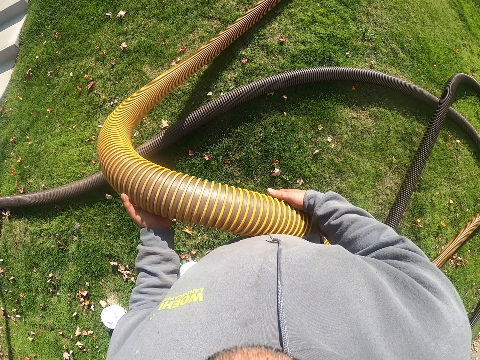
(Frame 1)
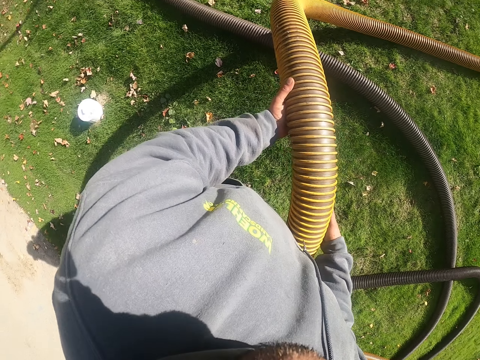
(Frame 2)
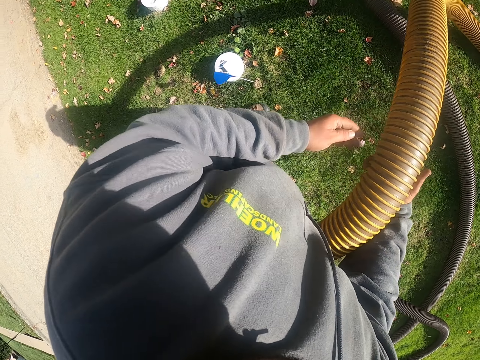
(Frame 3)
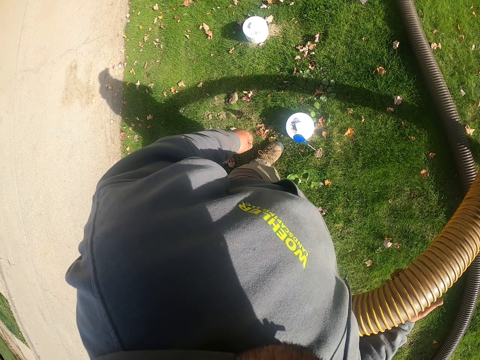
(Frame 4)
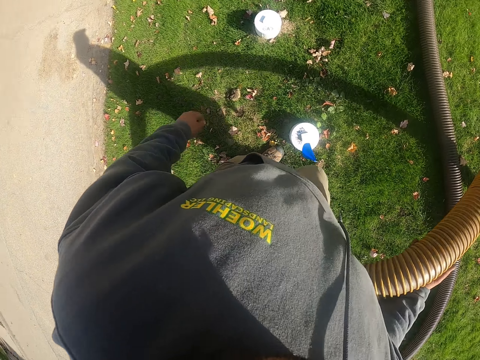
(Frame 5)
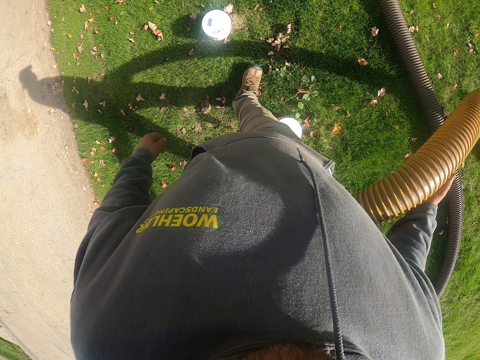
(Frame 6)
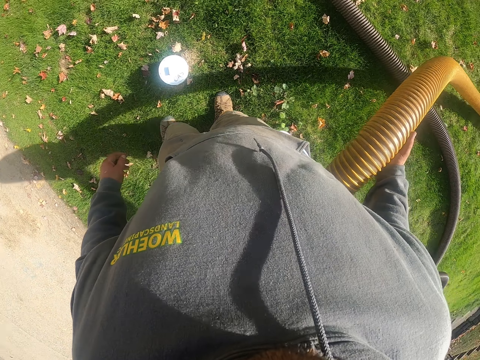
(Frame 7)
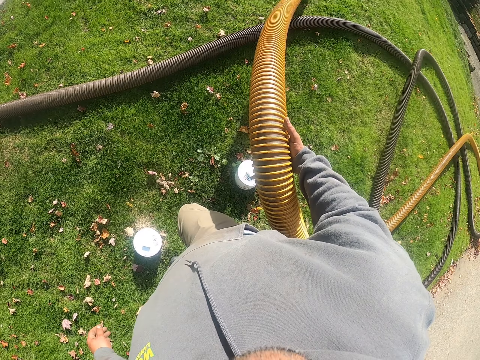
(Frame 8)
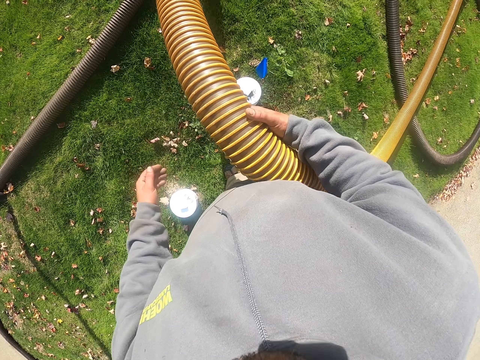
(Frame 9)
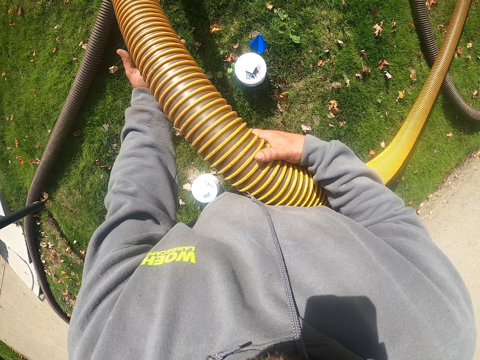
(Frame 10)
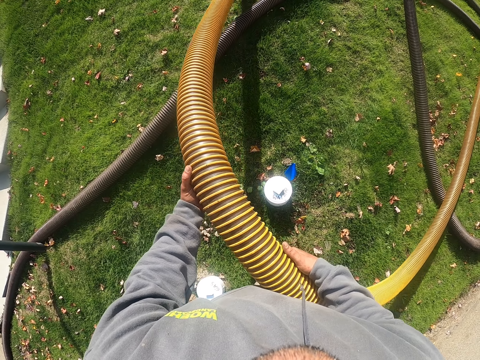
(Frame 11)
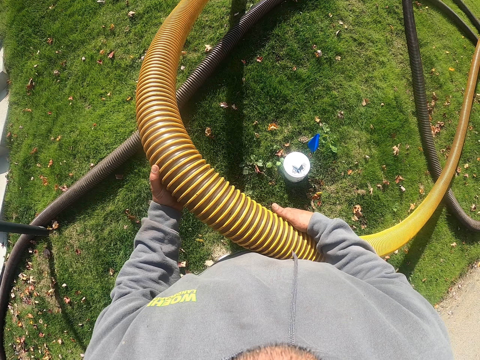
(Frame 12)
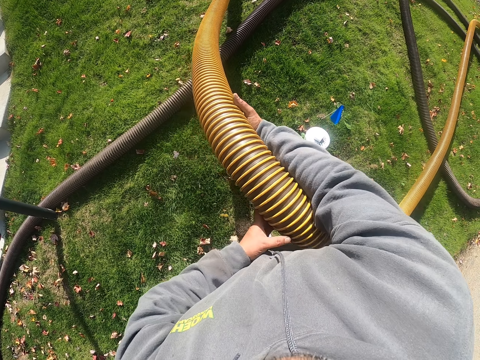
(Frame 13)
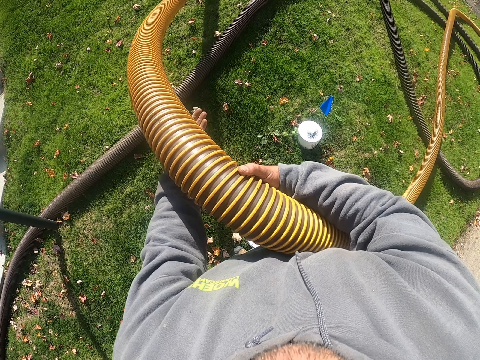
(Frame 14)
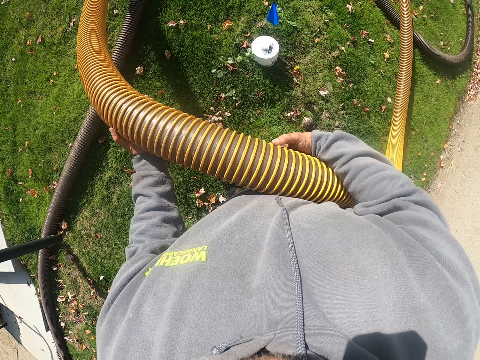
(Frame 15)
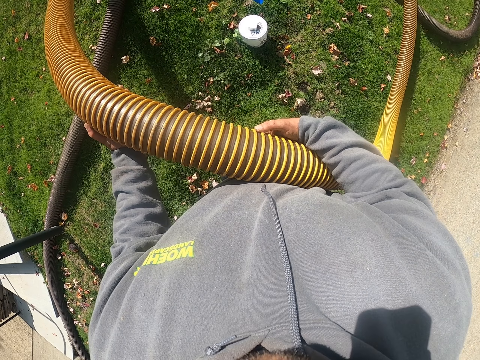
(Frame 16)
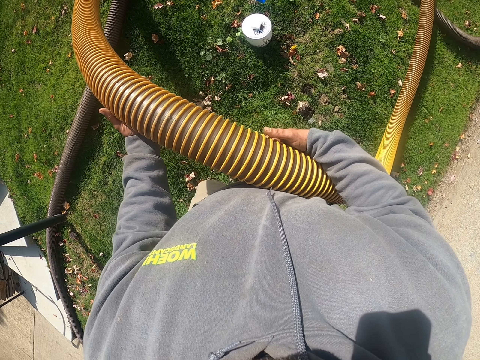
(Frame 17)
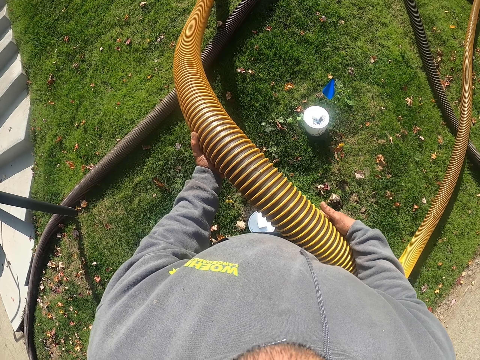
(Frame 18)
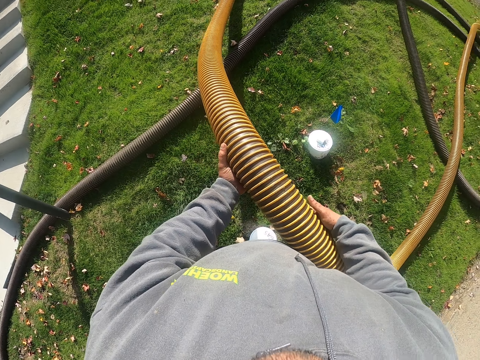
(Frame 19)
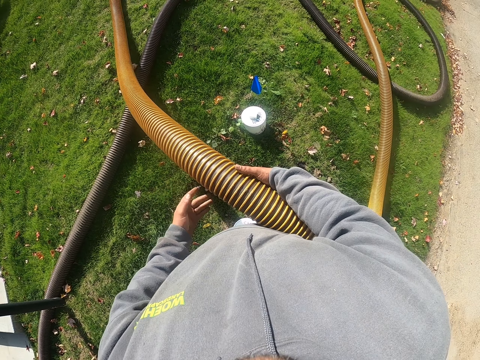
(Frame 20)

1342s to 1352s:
The camera wearer walks around the compound. They hold the pipe with the right hand. They pull the pipe.

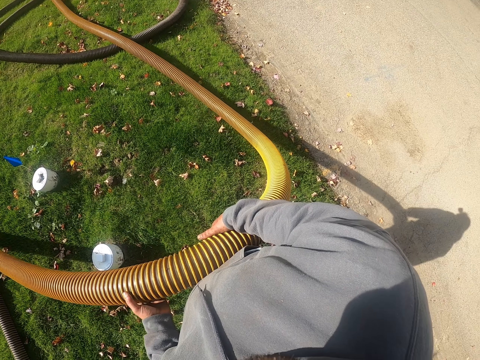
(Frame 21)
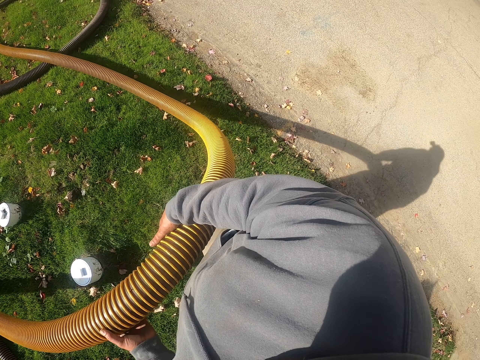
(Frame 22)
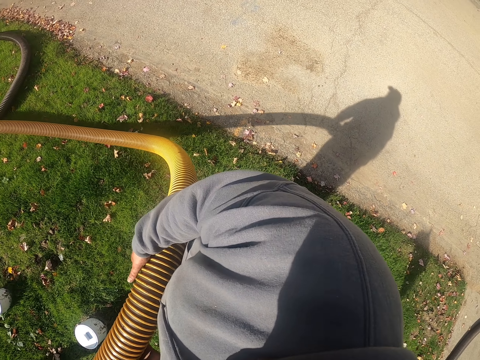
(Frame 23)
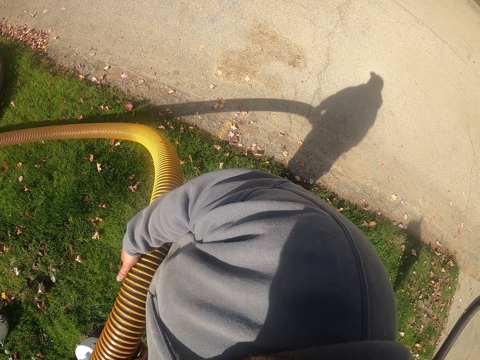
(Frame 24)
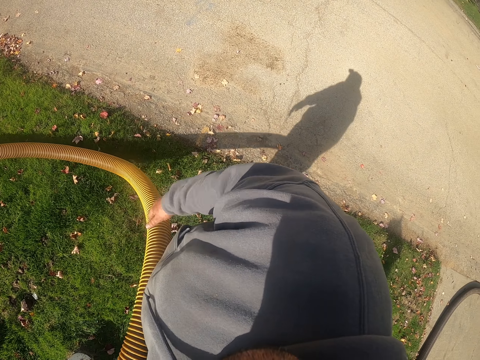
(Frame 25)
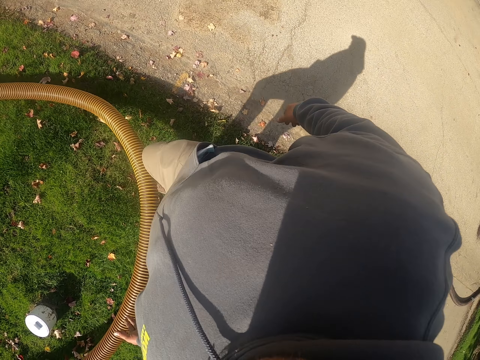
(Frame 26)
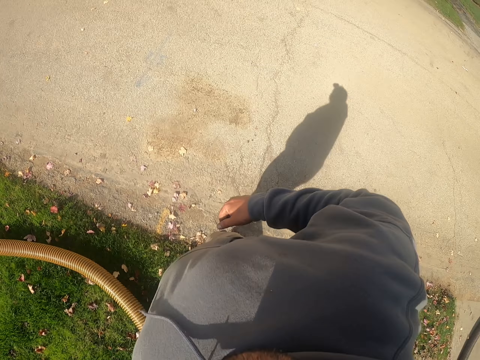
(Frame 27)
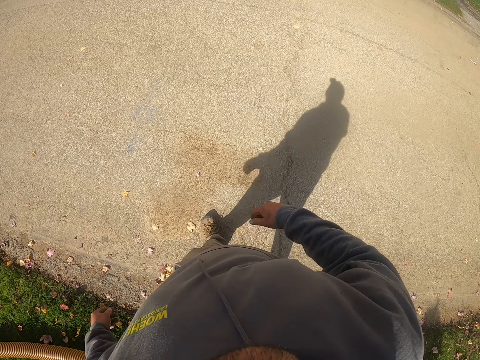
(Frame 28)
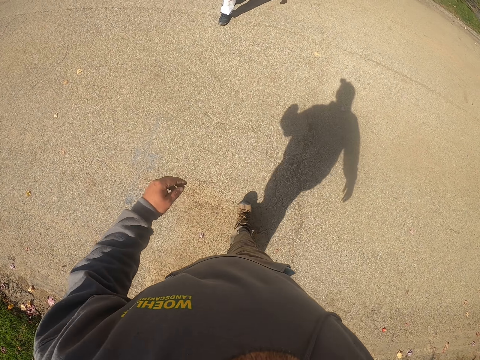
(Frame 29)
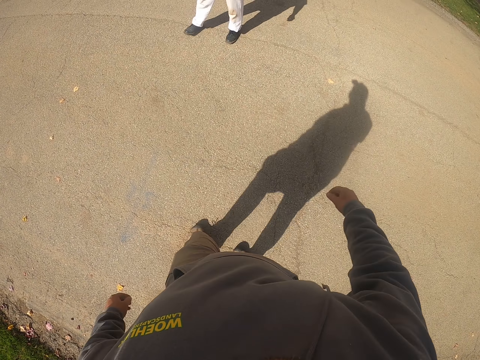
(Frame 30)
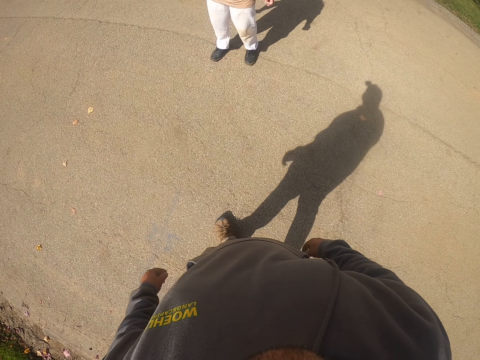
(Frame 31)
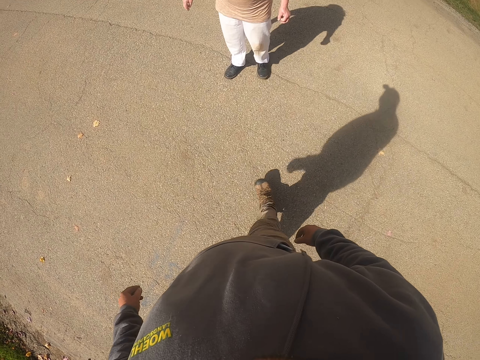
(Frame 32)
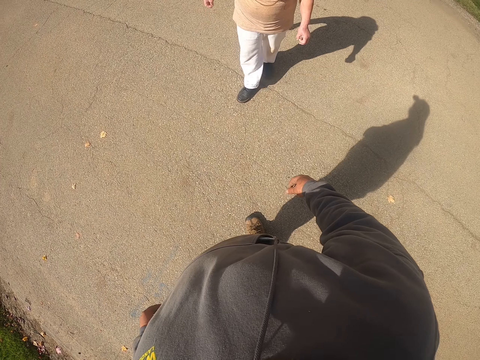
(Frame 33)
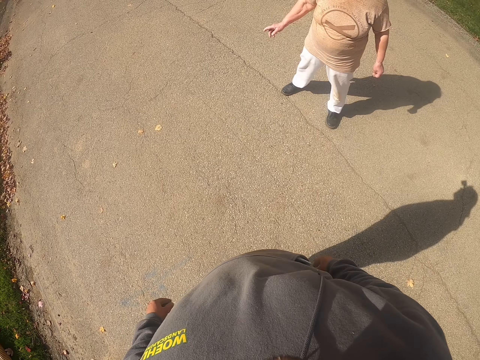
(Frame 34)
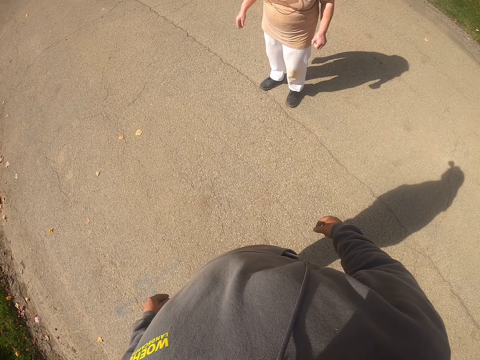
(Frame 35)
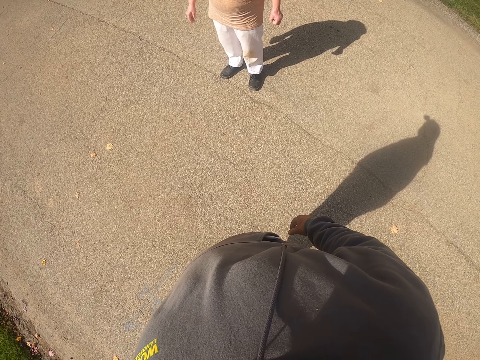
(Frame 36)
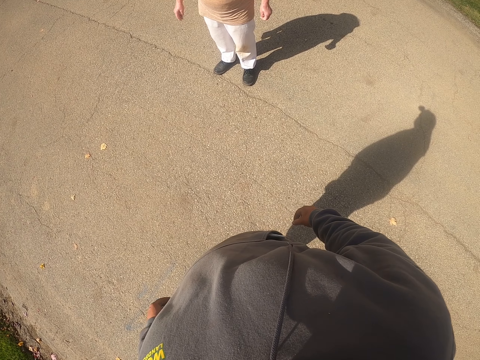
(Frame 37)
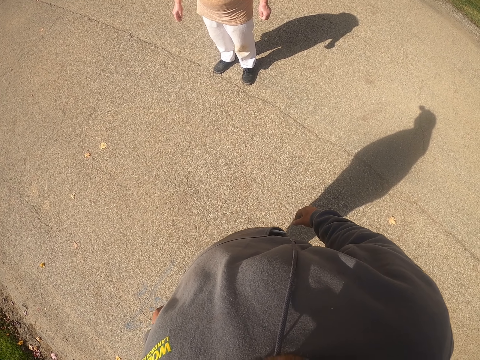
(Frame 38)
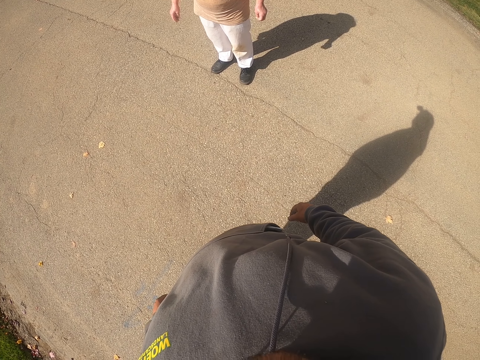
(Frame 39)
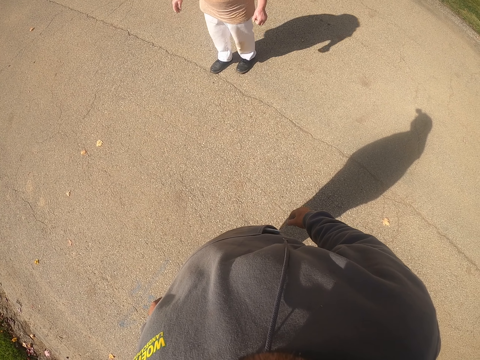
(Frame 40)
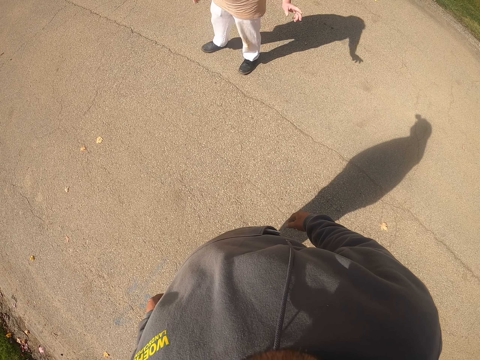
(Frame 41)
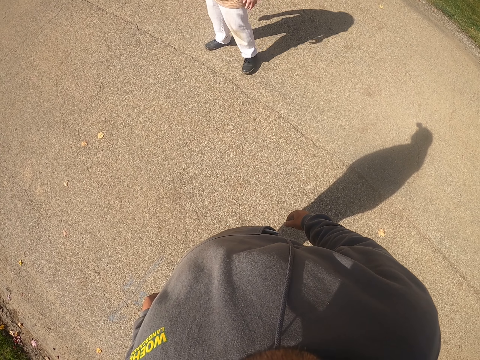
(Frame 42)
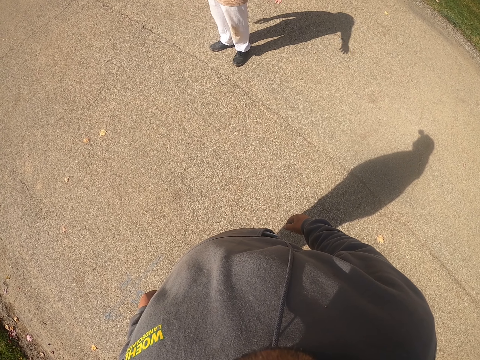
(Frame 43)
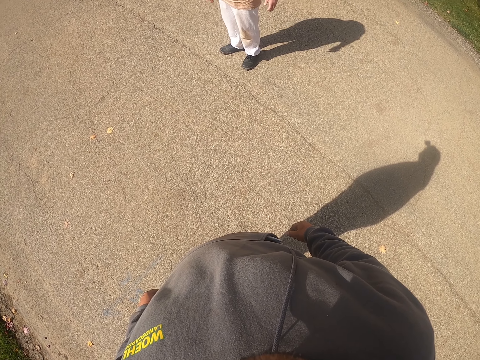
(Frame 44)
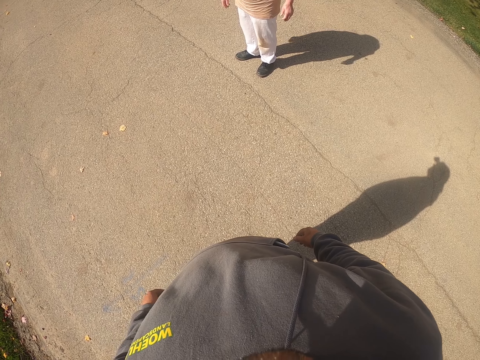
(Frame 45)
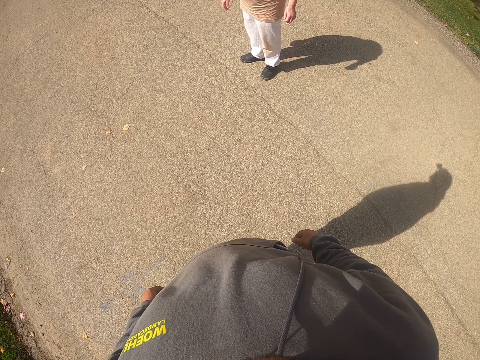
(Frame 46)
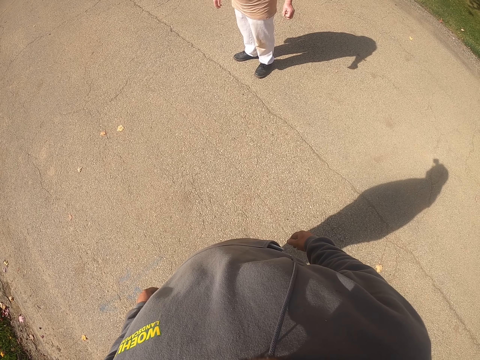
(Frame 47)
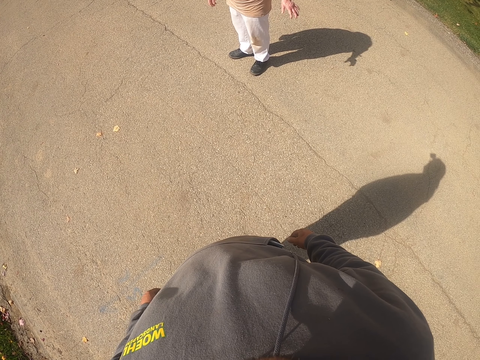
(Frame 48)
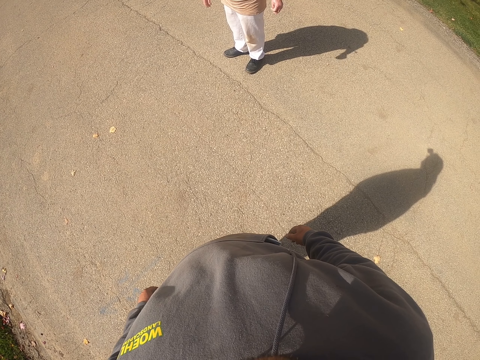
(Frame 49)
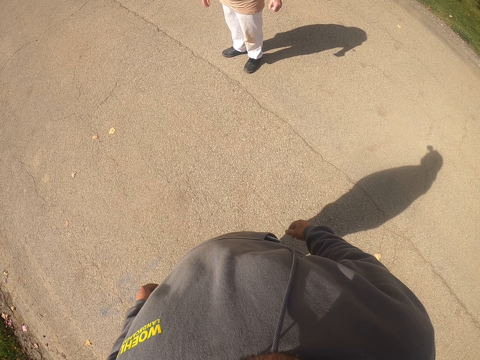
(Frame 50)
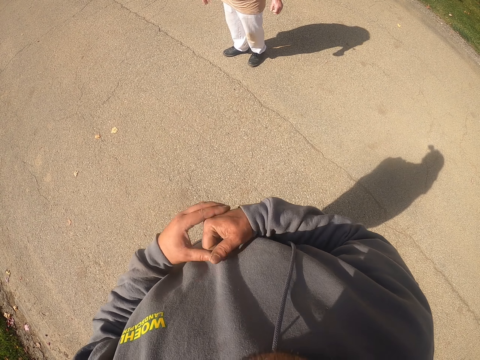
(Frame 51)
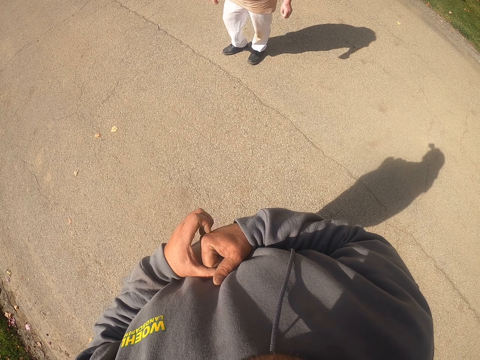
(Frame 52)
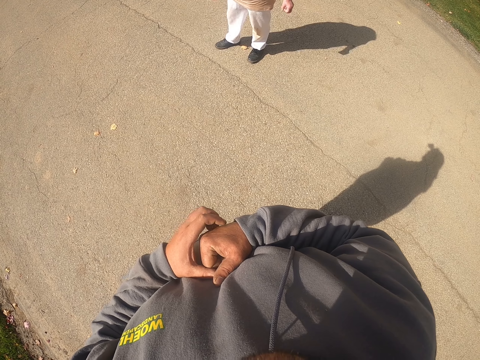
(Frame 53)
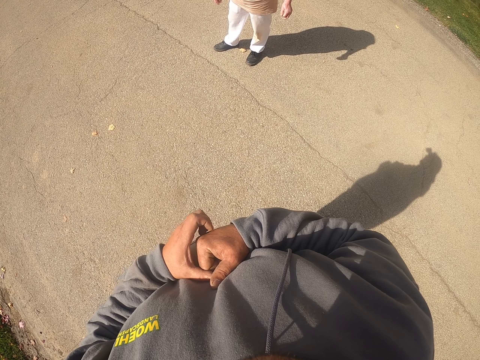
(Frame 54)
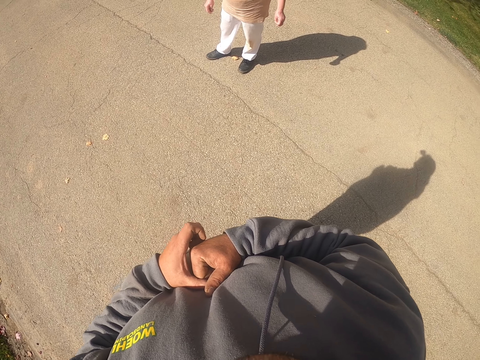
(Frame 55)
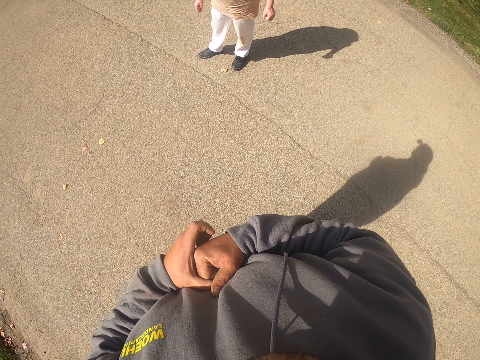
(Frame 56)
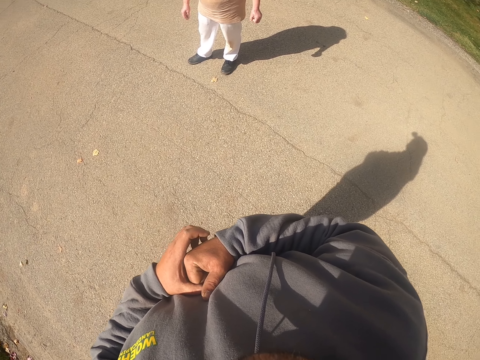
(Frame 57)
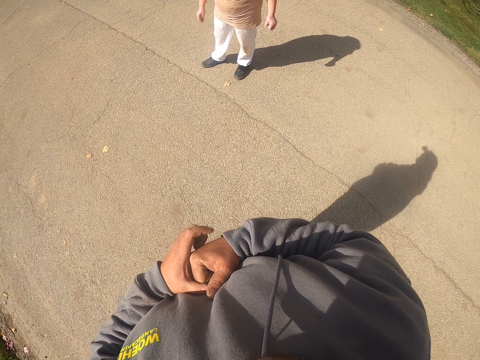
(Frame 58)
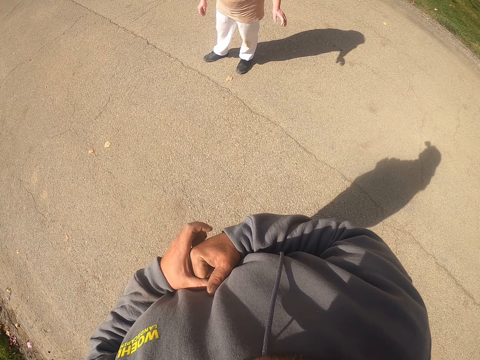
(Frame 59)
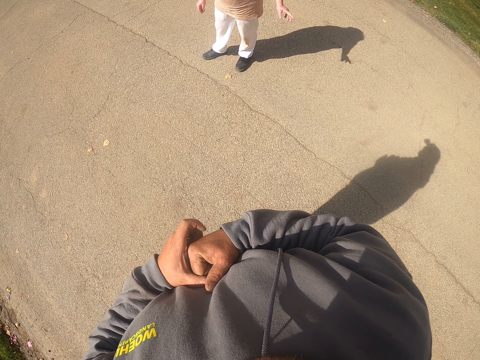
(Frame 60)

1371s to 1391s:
The camera wearer walks around the compound. He drops the plastic pipe. A lady stands in the compound. The camera wearer talks to the lady. He scratches his hand.
